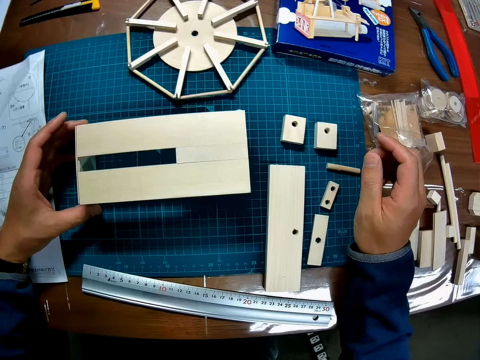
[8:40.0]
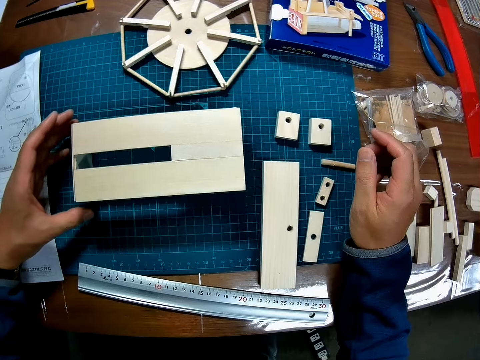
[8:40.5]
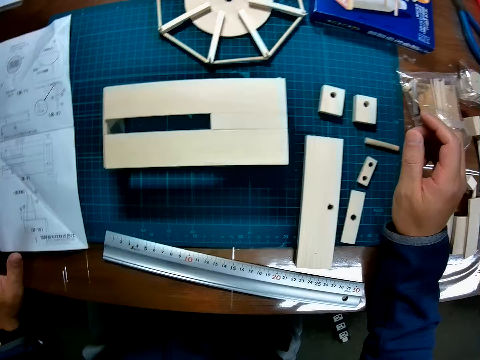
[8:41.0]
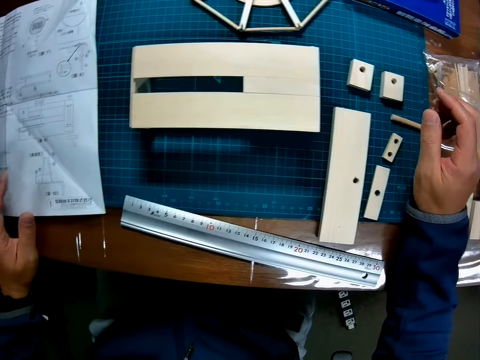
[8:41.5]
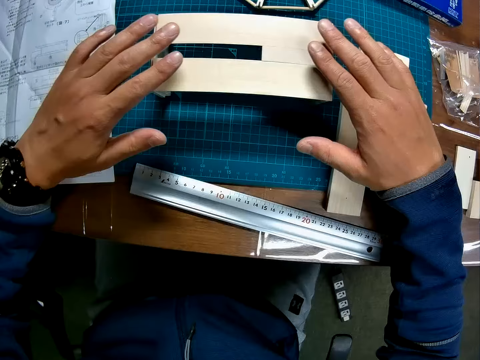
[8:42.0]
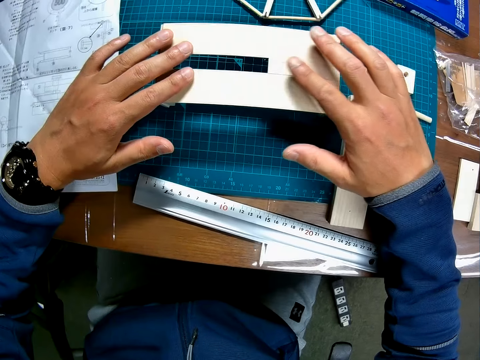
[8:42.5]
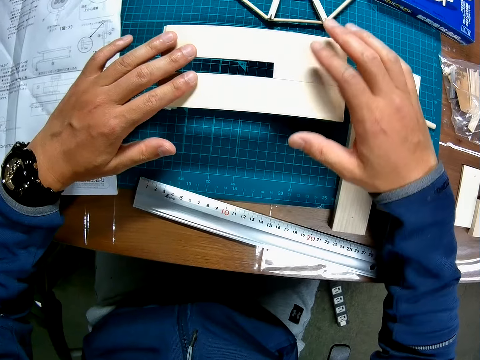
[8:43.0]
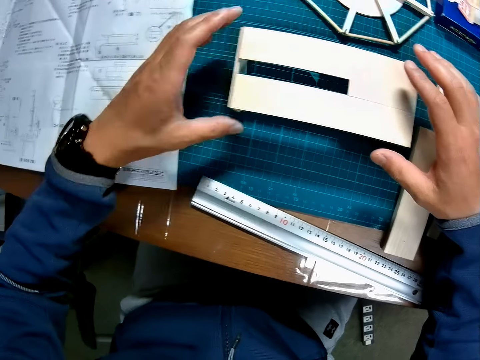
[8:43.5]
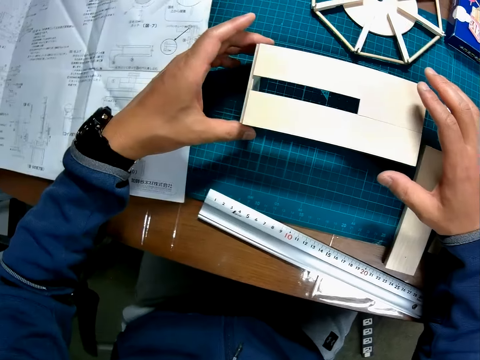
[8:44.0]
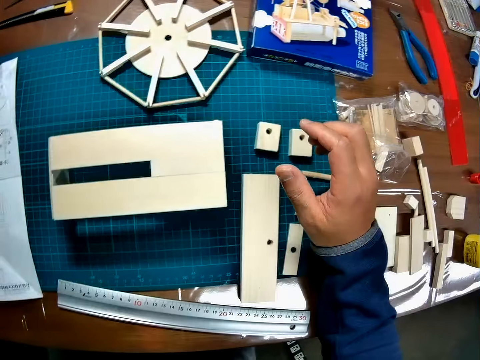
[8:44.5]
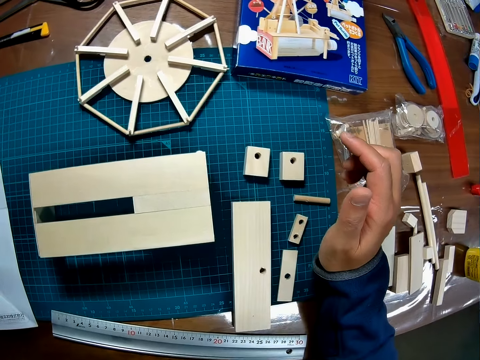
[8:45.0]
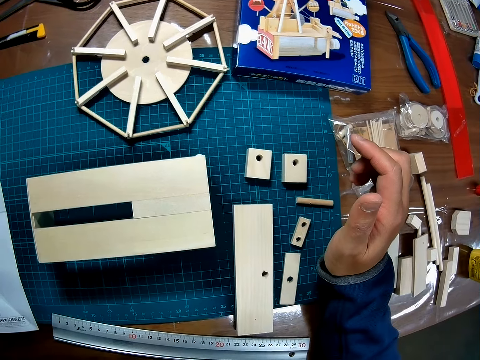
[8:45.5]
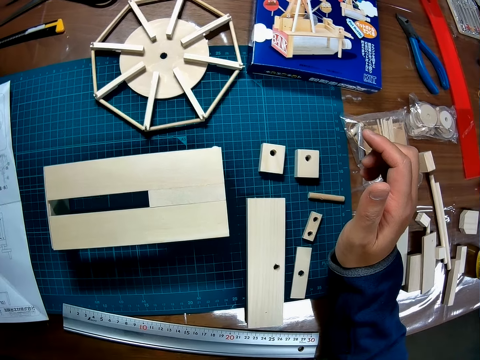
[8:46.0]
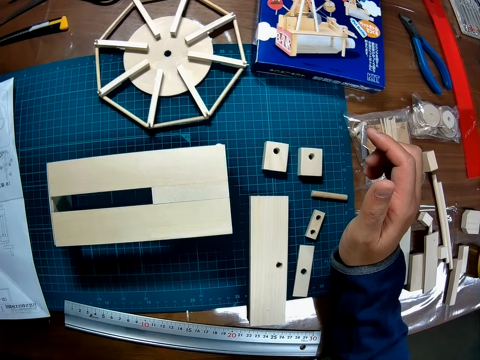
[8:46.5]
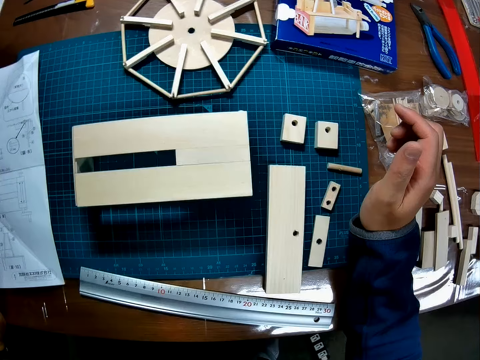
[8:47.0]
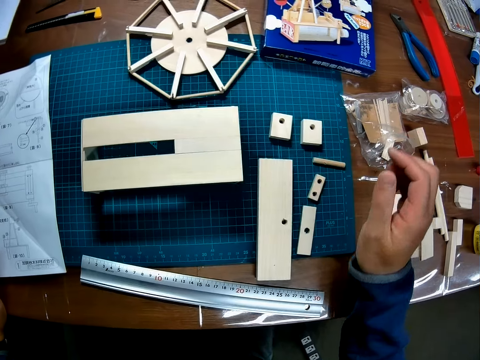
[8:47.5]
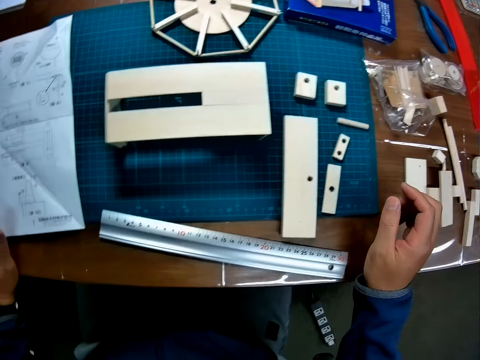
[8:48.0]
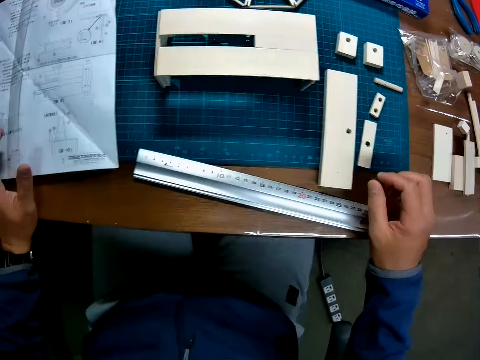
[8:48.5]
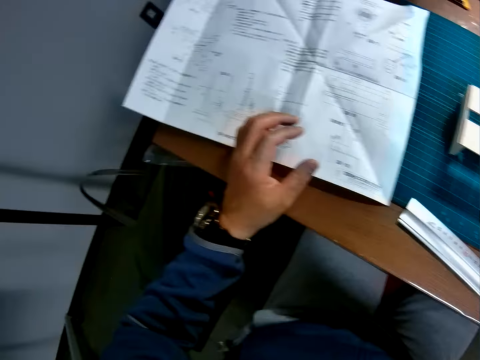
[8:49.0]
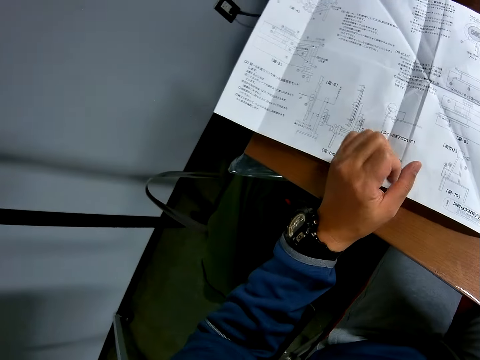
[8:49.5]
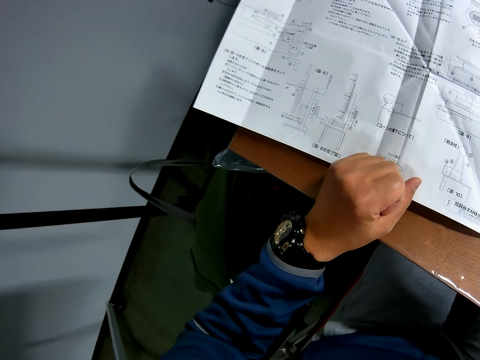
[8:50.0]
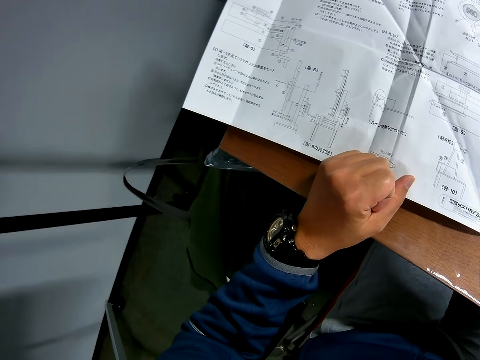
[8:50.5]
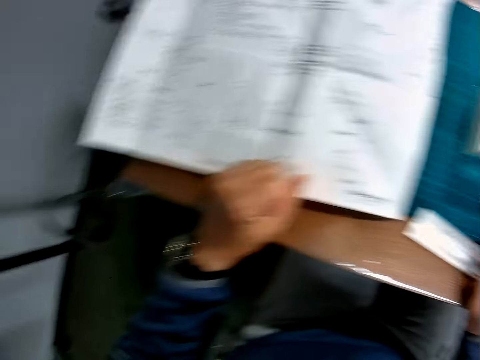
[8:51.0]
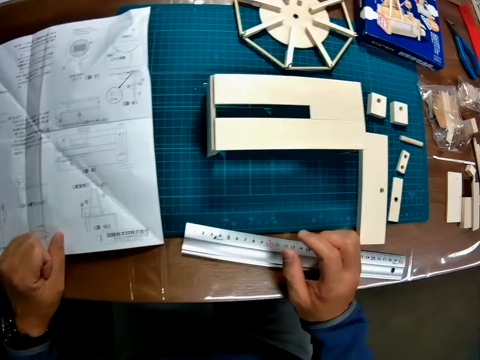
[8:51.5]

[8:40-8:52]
The camera wearer presses something. They look around.

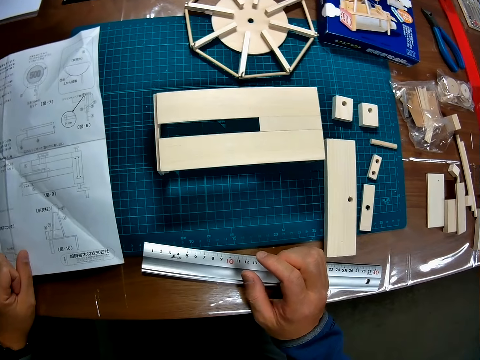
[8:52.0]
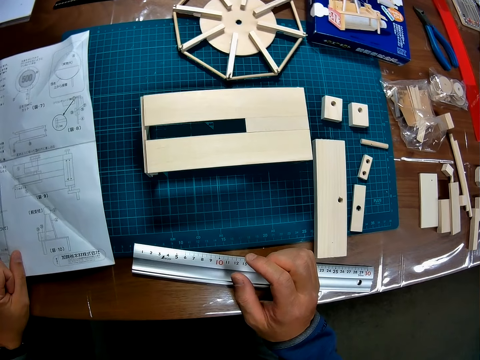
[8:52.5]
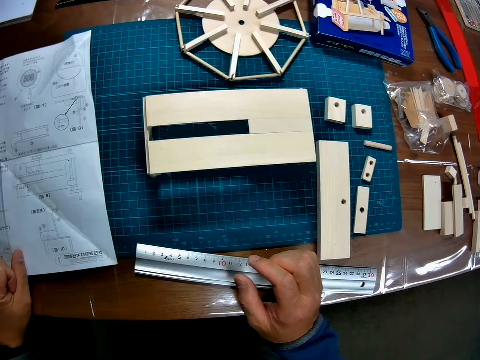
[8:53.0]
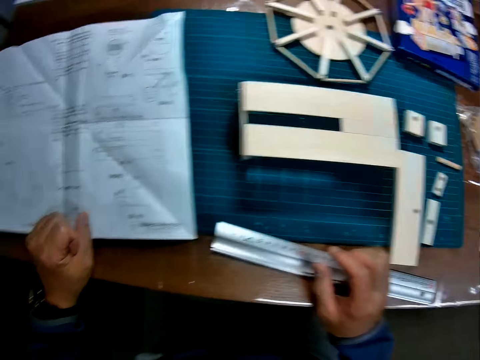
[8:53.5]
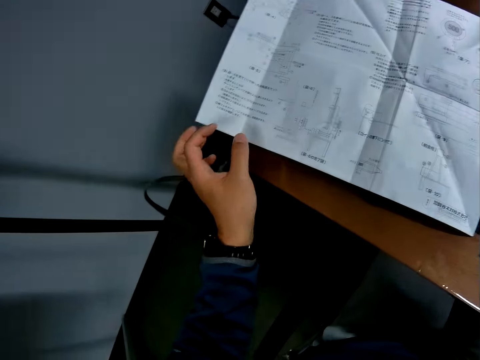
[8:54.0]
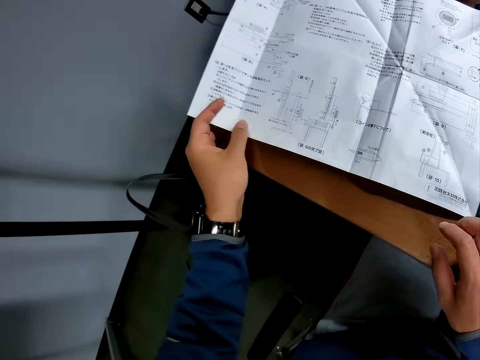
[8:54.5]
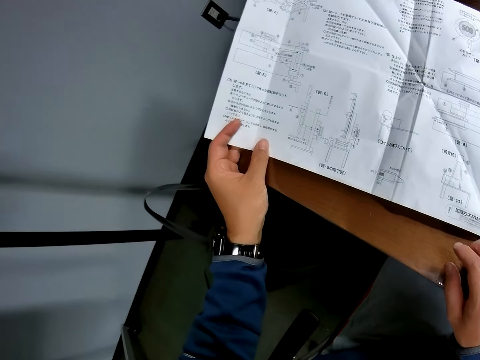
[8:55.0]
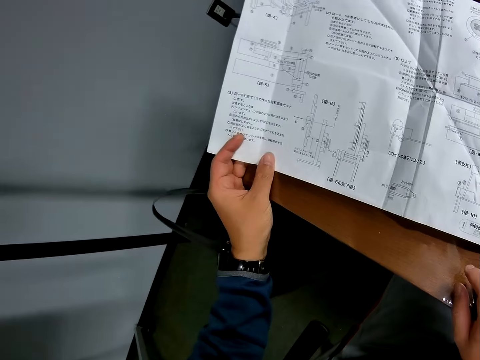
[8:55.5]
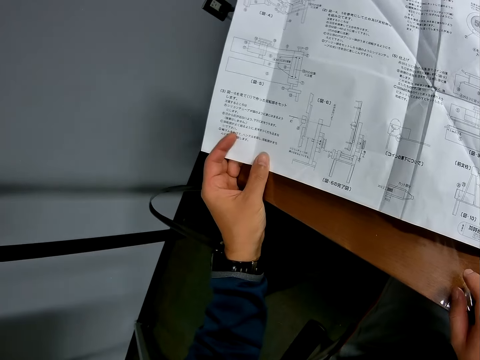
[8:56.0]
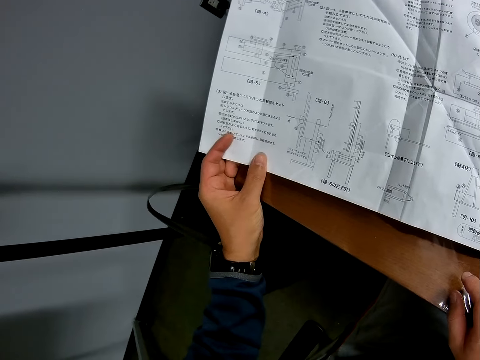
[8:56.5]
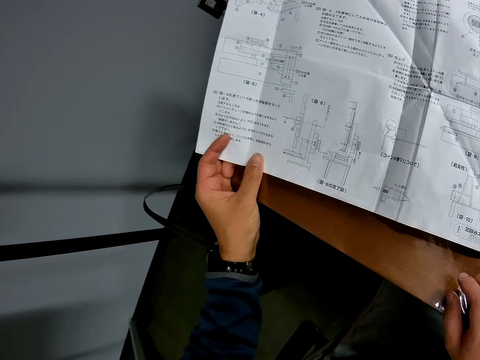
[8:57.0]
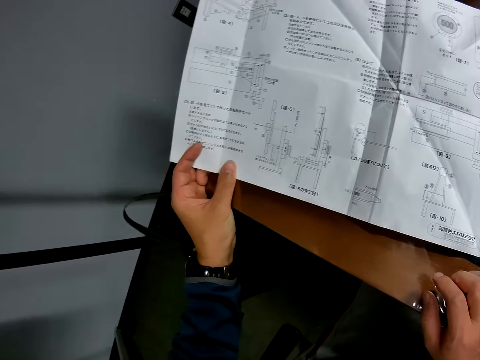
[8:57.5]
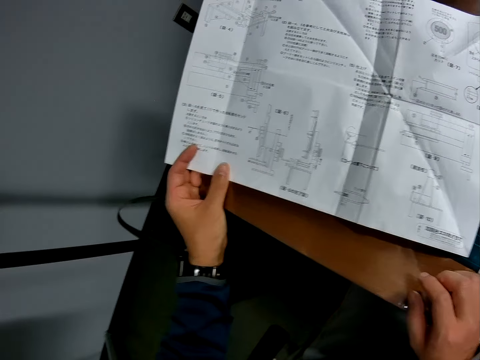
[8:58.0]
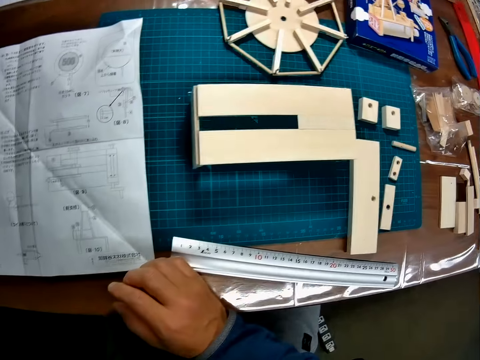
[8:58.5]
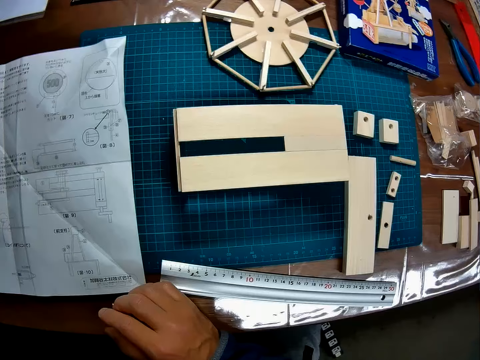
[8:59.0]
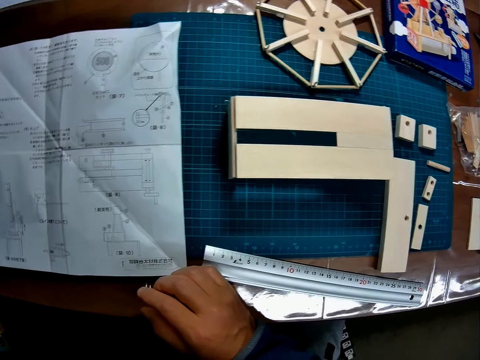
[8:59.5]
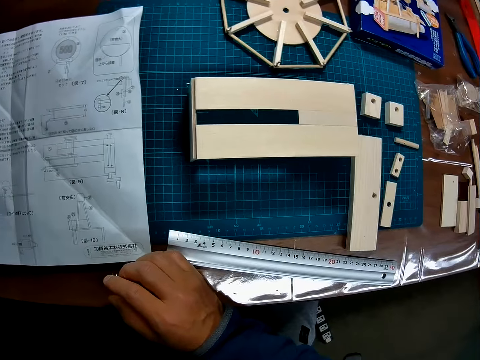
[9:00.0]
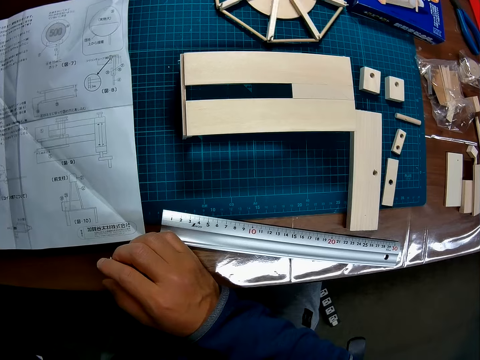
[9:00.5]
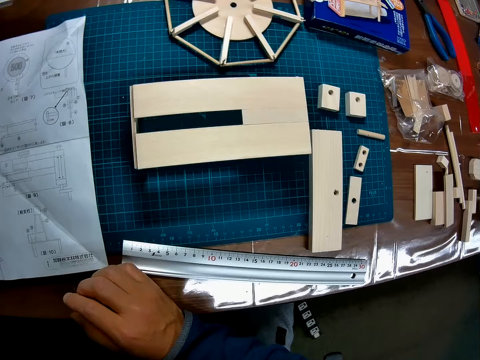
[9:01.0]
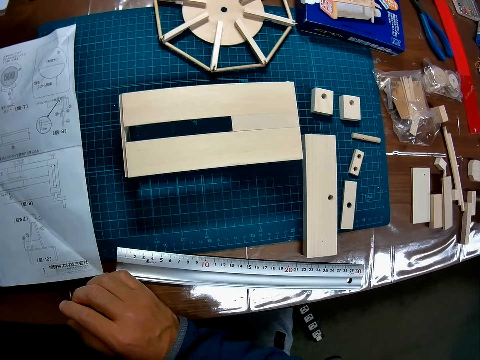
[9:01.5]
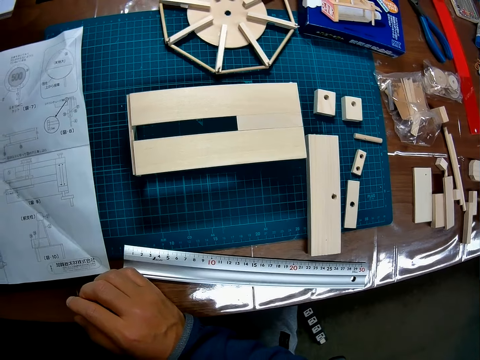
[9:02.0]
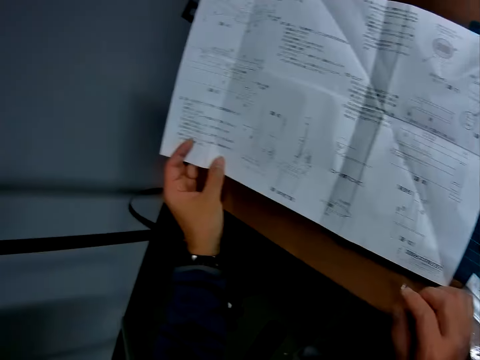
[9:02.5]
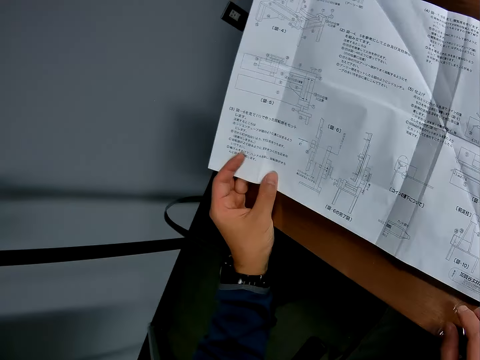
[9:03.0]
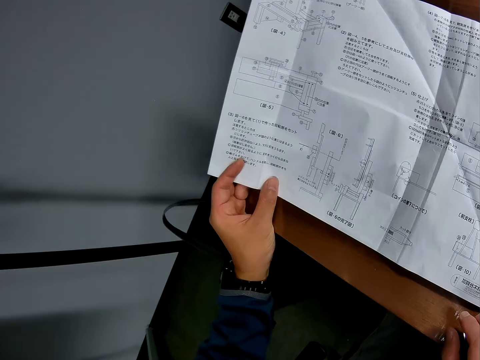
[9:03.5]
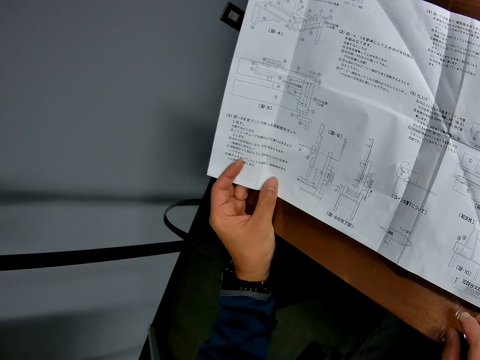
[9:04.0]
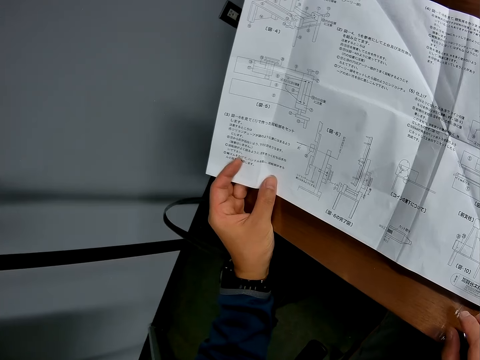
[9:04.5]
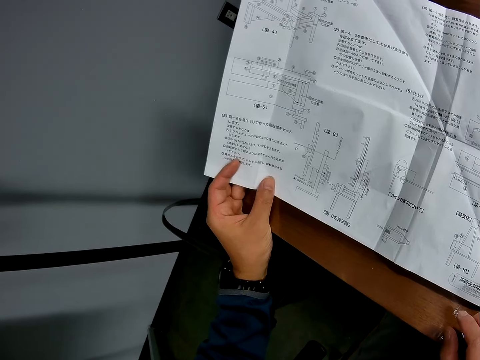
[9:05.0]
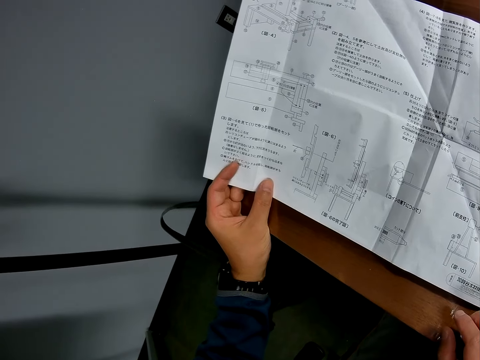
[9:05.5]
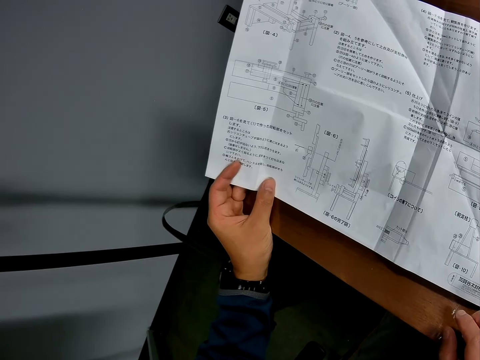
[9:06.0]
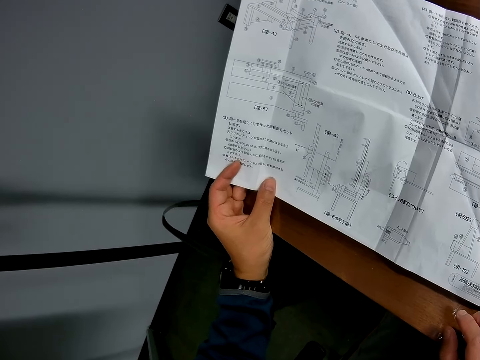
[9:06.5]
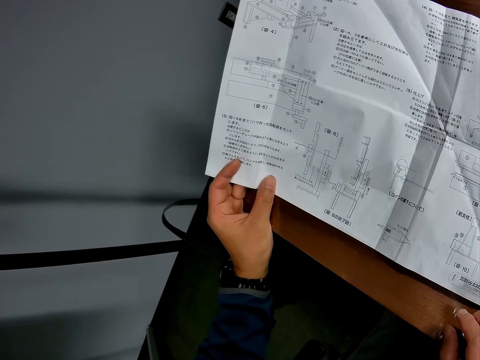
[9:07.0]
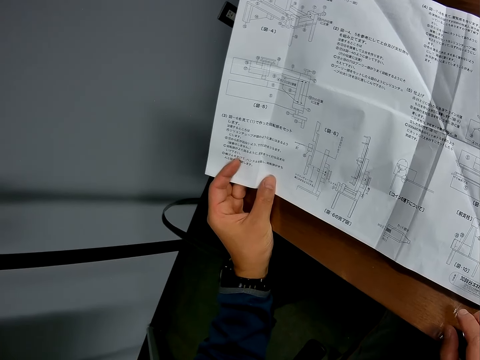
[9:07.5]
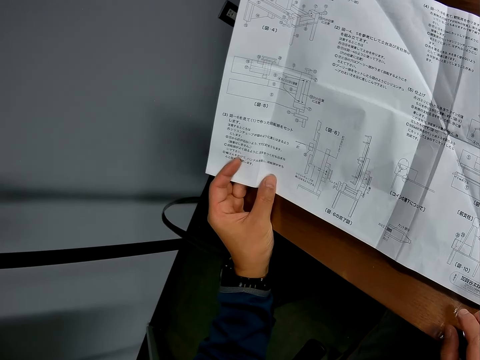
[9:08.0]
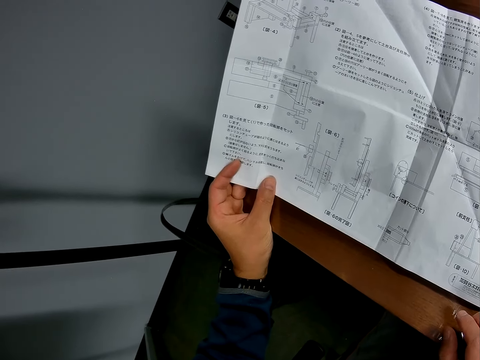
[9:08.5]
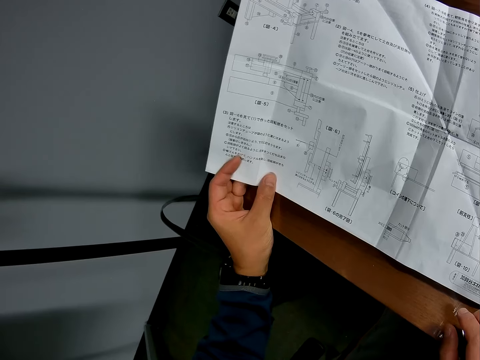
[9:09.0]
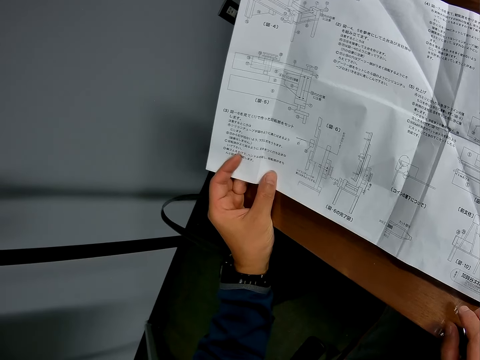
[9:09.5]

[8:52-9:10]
The camera wearer looks at the sketch paper. He turns over the paper on the table with his left hand.
